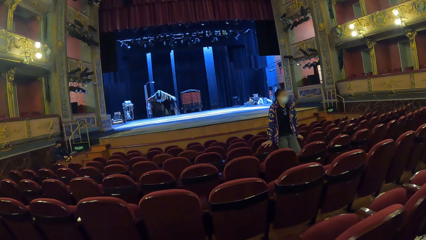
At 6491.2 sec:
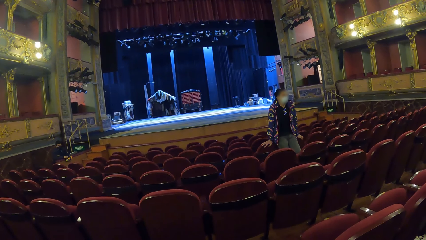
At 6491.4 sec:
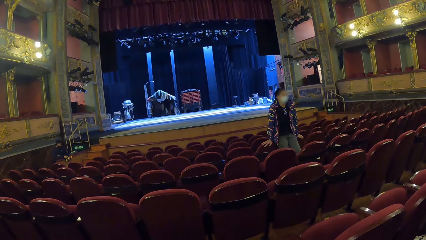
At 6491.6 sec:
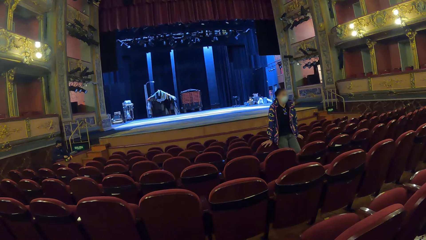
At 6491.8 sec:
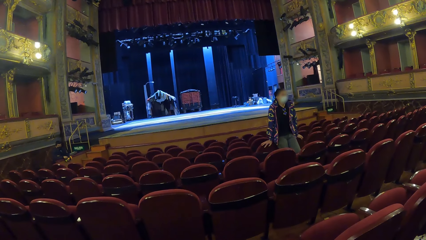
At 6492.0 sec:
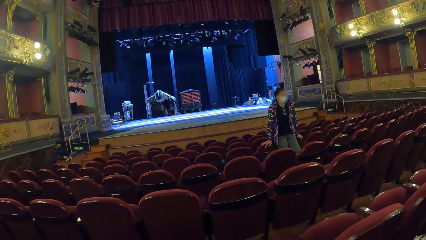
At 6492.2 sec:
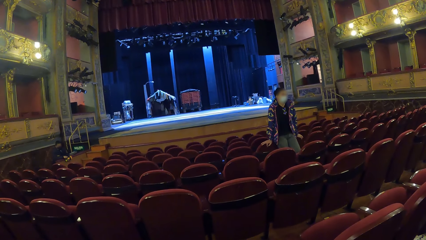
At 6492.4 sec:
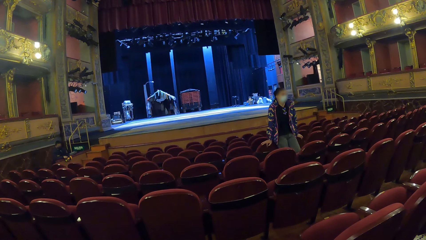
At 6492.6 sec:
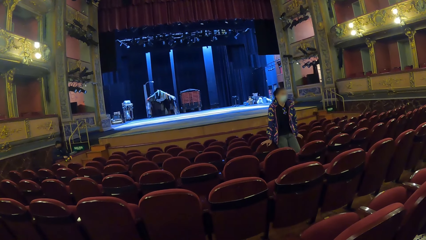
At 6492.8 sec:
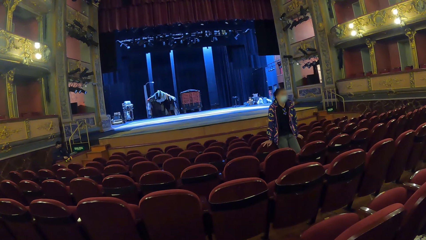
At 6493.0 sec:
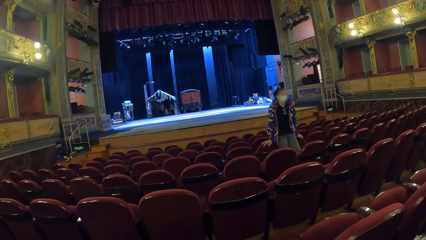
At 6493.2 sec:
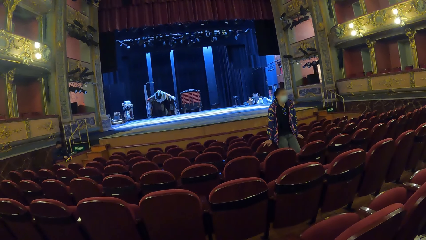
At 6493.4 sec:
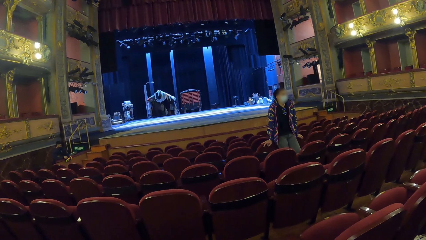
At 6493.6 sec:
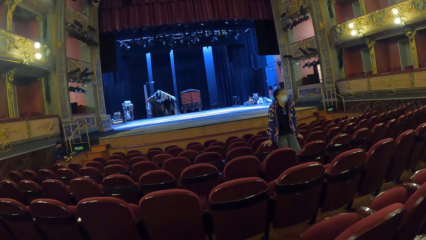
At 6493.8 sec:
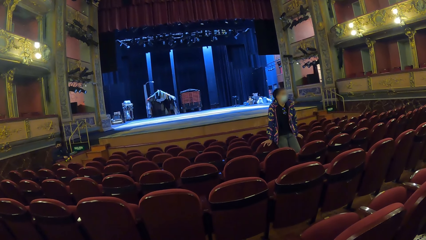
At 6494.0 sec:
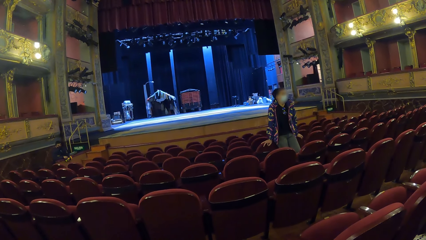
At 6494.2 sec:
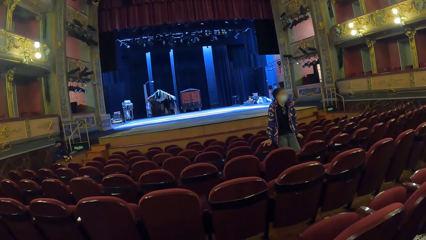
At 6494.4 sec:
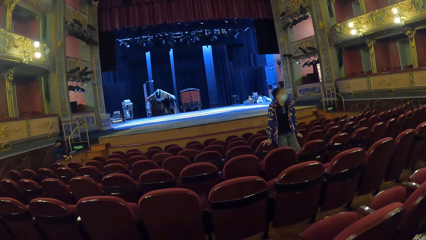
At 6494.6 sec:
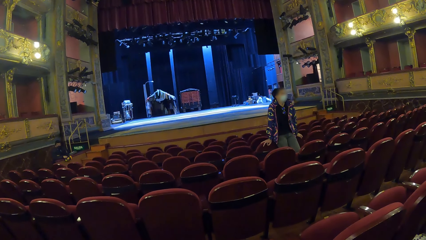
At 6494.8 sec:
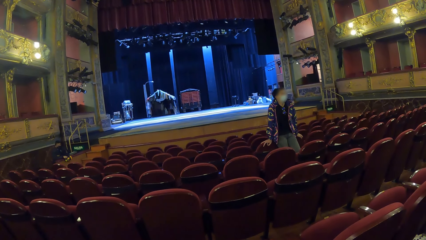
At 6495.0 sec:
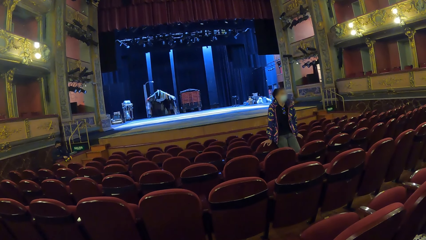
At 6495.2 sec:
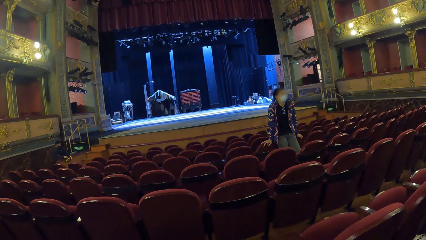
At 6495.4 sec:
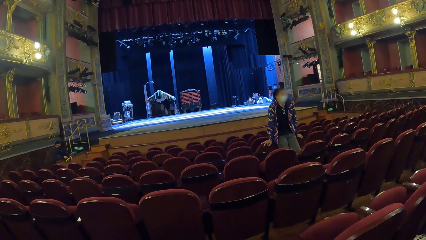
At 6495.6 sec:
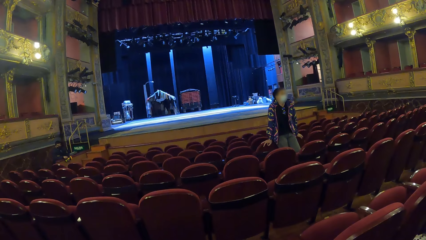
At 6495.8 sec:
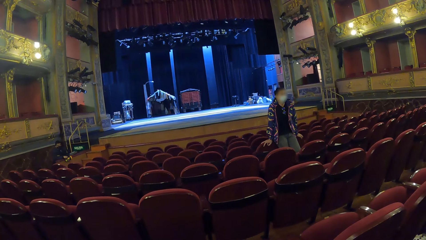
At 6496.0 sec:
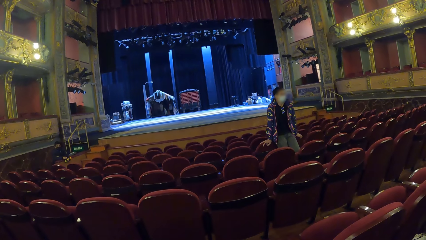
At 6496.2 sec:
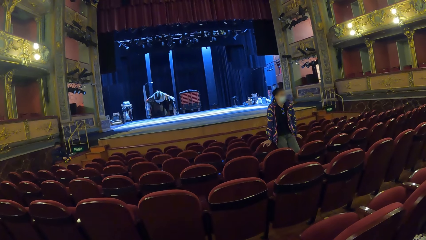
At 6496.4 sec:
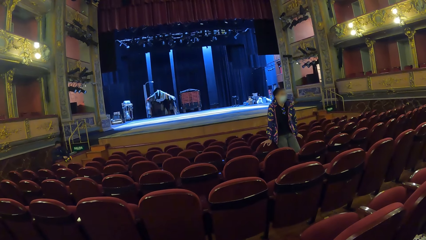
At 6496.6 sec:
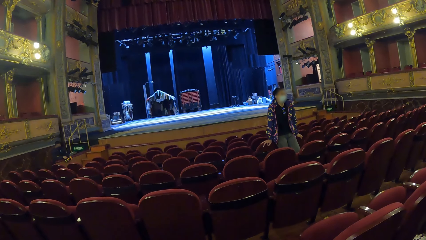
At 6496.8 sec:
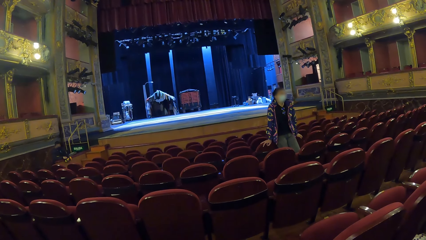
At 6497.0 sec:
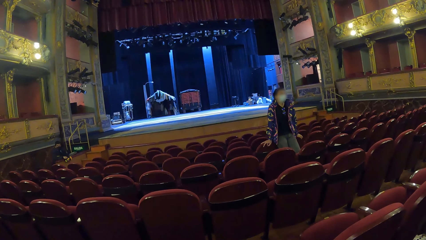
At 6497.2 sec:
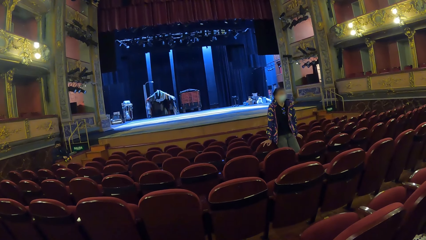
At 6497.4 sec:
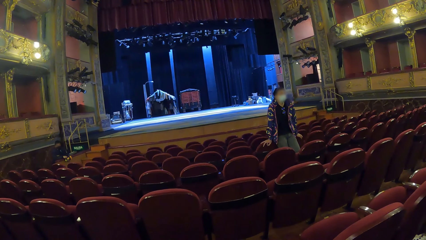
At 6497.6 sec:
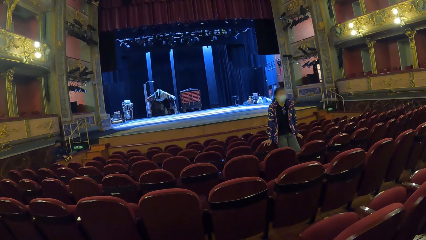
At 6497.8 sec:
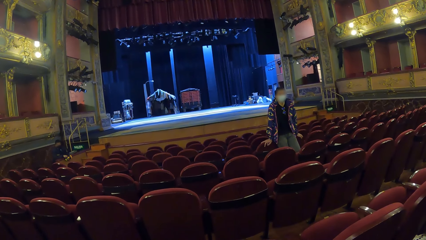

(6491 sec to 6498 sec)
The camera wearer looks around.

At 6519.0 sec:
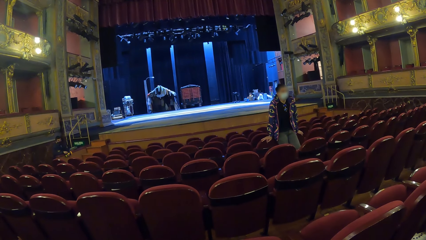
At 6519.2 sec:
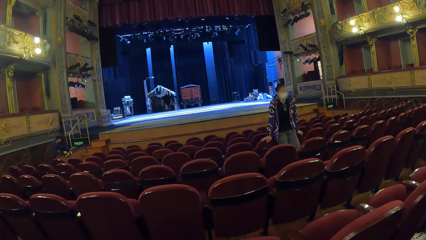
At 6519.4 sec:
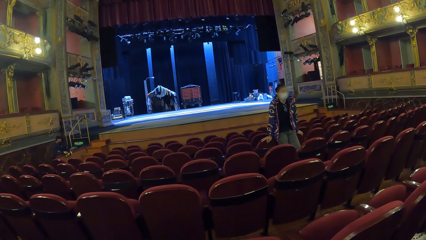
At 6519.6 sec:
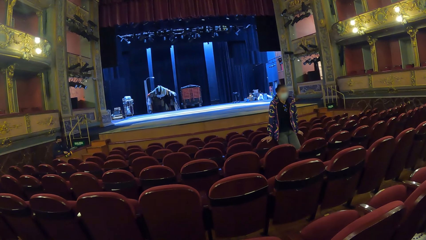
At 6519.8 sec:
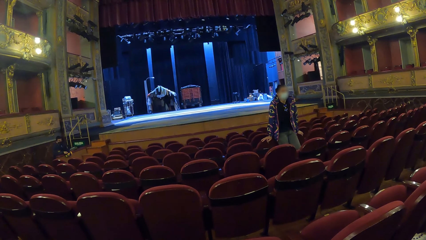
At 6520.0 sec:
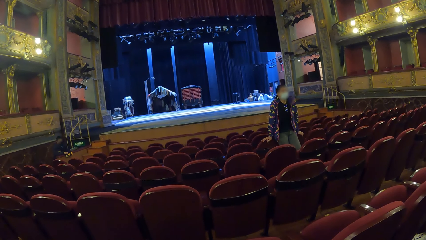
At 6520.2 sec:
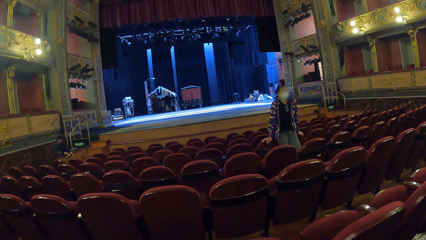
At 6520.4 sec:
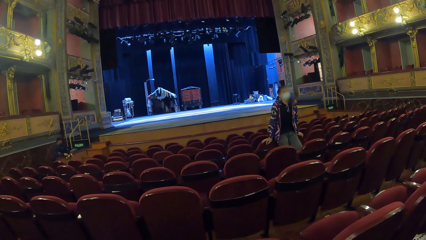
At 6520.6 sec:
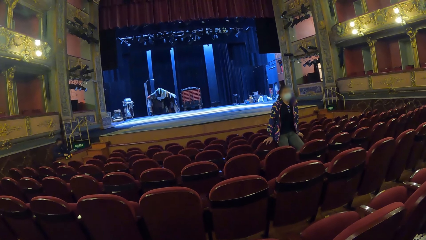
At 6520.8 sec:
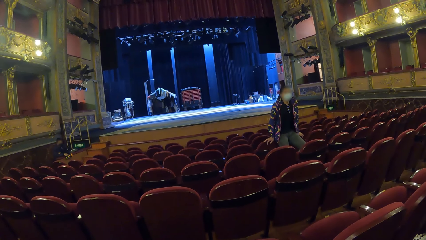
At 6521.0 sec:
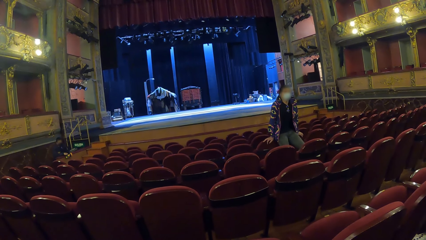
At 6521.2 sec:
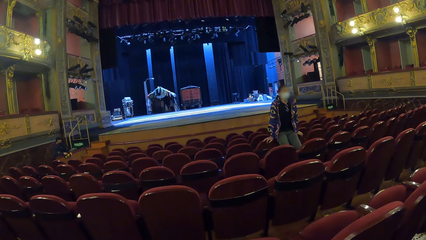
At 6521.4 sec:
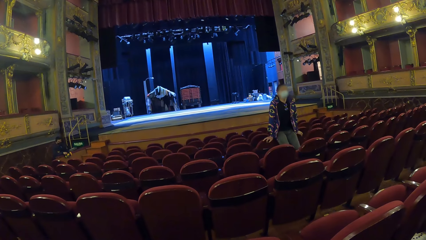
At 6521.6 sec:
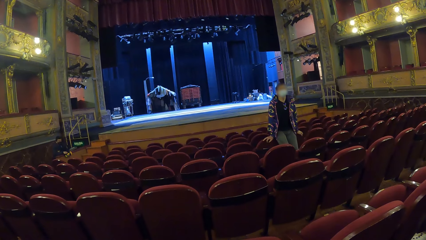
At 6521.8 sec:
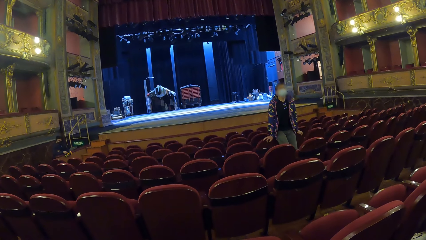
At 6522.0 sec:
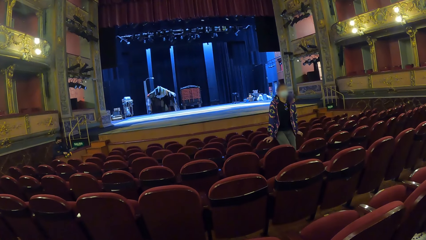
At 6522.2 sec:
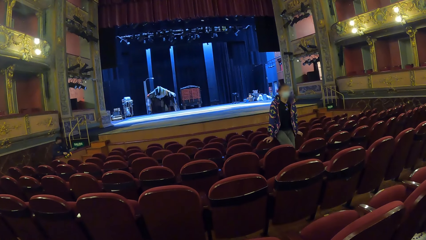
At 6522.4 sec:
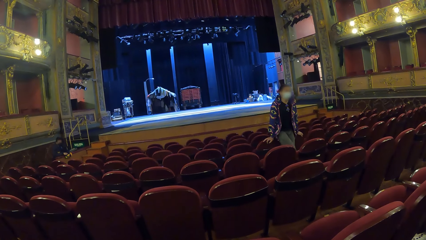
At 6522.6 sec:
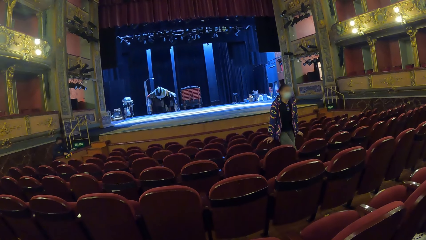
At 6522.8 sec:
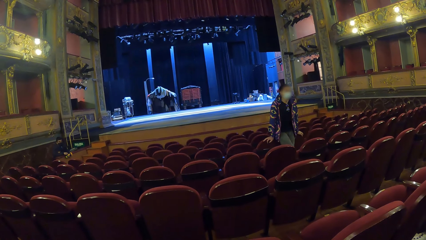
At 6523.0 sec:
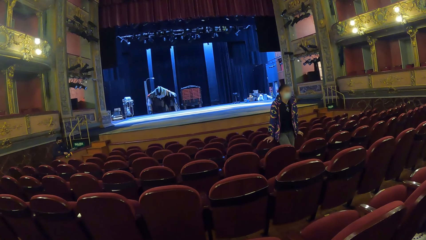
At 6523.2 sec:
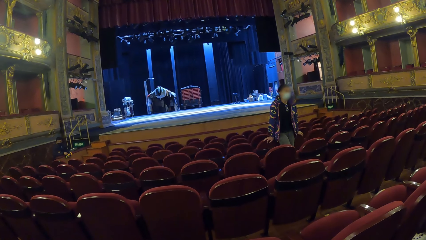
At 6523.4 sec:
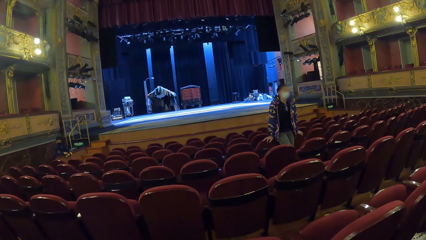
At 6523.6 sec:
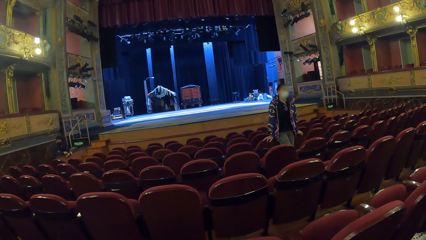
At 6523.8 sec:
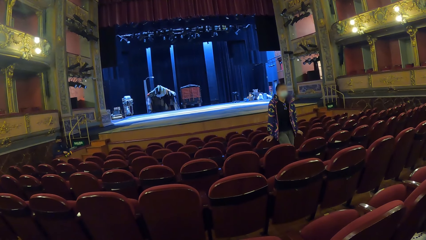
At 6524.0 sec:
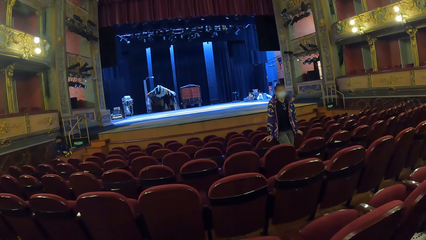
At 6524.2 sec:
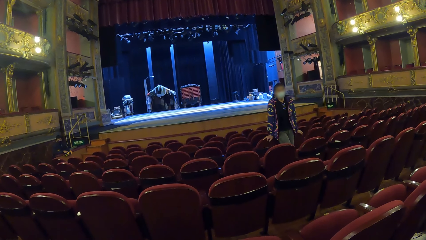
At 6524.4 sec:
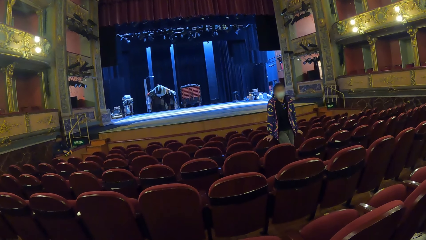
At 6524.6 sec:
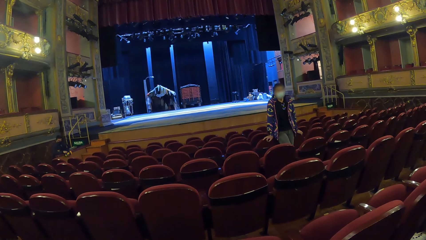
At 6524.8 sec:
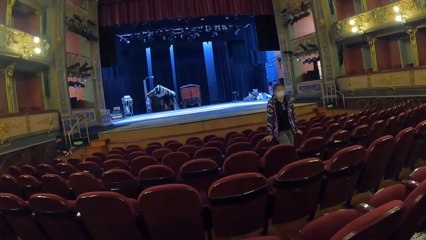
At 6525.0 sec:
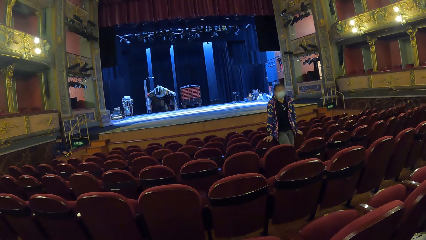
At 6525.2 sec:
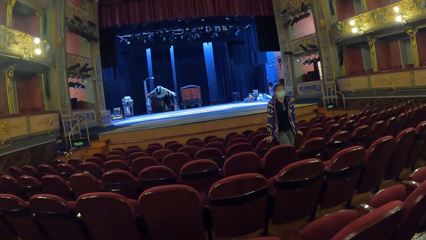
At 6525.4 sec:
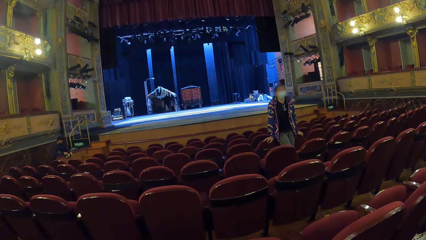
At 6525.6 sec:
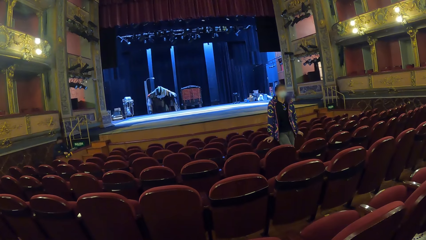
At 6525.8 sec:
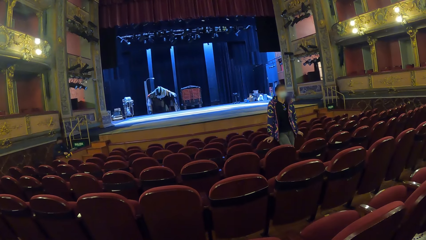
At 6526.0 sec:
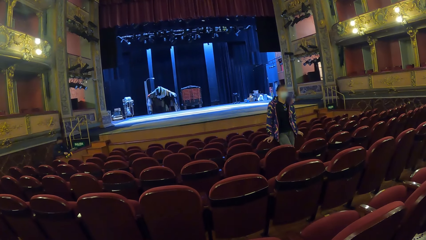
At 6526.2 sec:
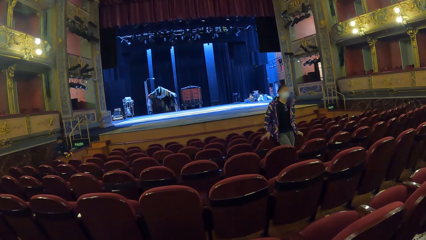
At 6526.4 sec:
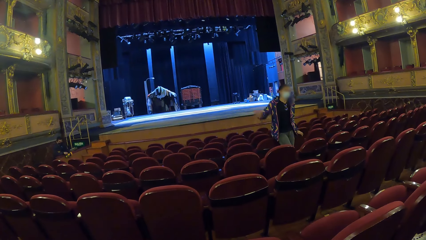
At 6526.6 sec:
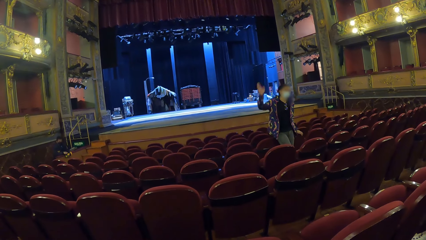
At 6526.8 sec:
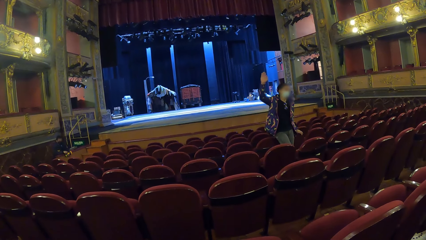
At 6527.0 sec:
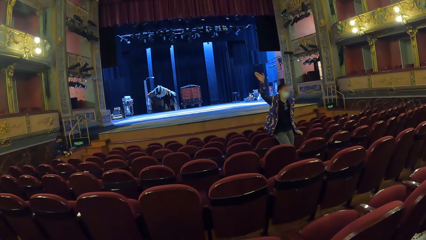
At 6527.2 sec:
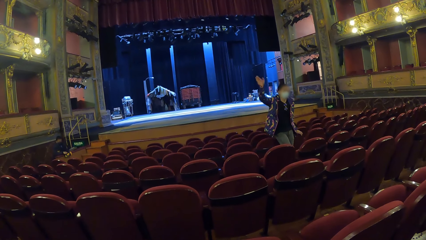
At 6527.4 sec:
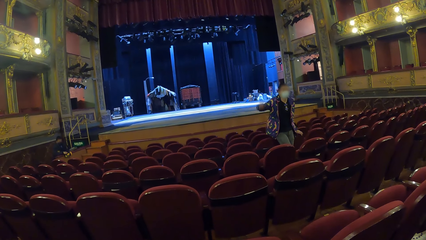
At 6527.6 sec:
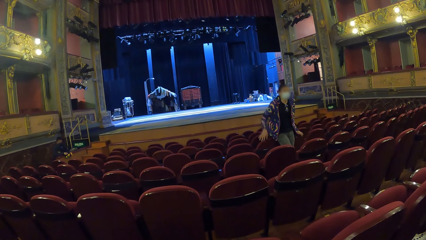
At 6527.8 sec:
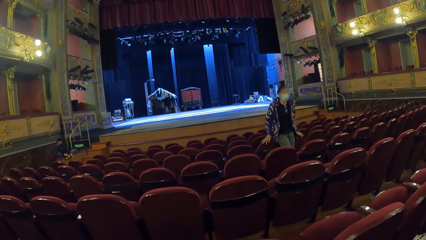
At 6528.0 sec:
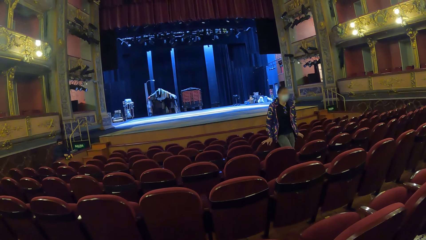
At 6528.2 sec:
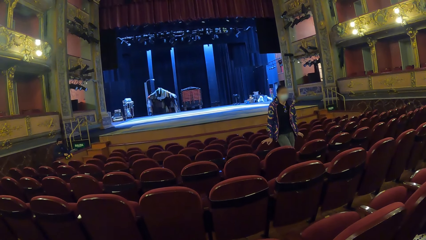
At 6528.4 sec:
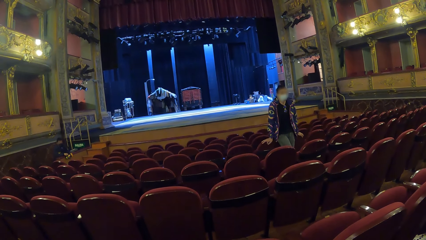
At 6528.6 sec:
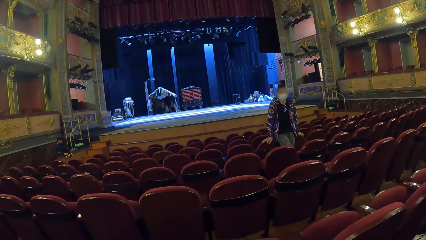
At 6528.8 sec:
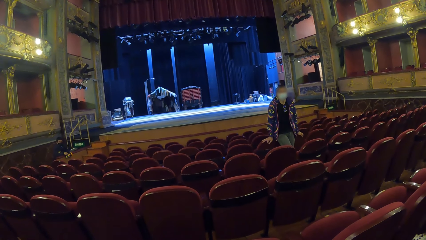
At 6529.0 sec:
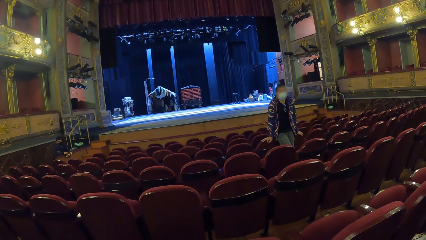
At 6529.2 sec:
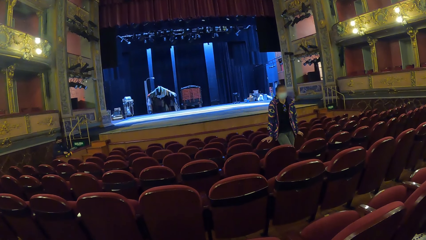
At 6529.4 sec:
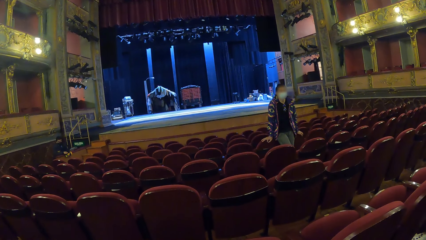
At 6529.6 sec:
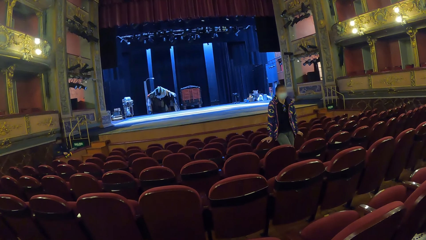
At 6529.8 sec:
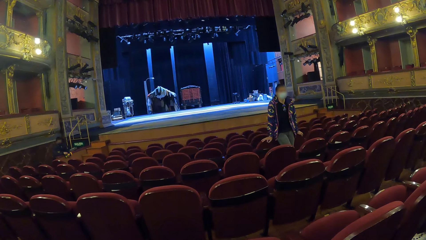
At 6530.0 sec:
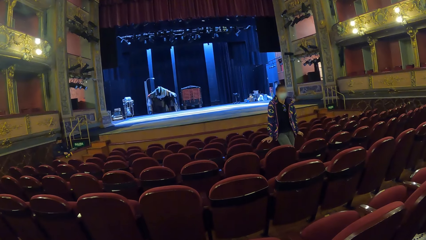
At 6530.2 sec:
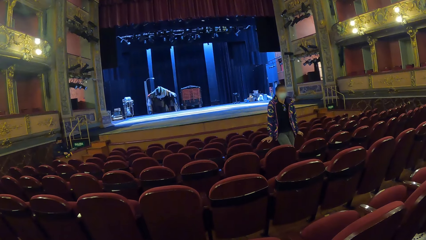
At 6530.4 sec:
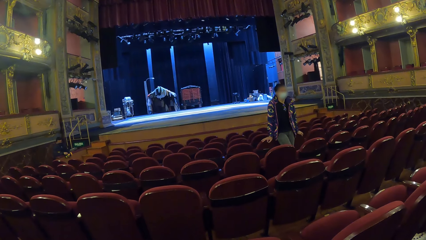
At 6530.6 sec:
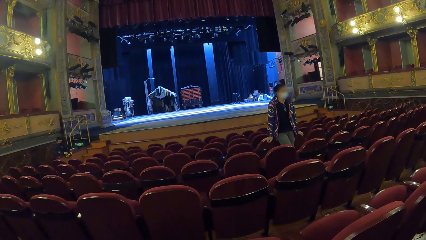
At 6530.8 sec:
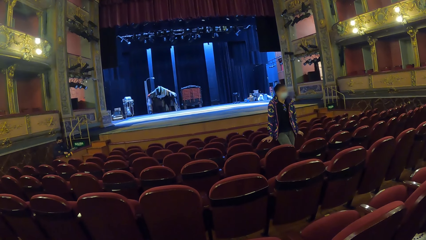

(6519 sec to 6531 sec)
A woman moves her legs. The camera wearer looks at the woman. The woman raises her hand and holds the chair. The camera wearer looks at the woman.
